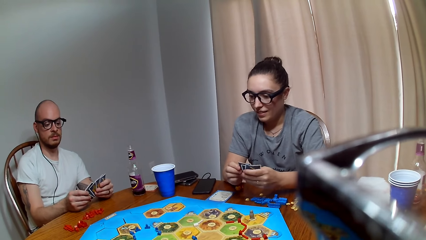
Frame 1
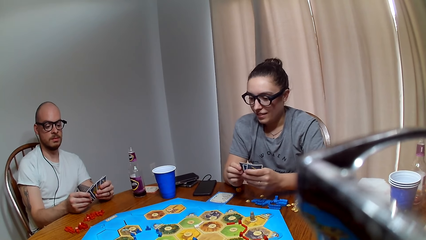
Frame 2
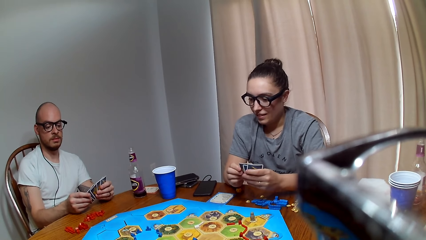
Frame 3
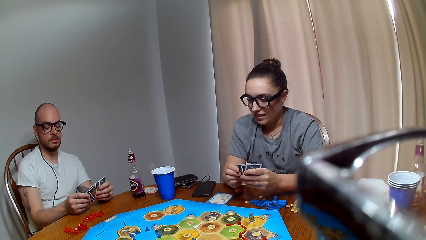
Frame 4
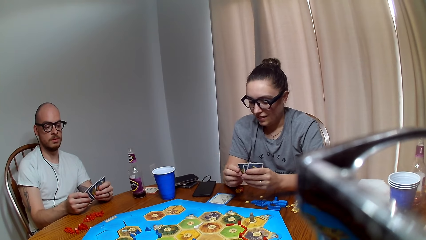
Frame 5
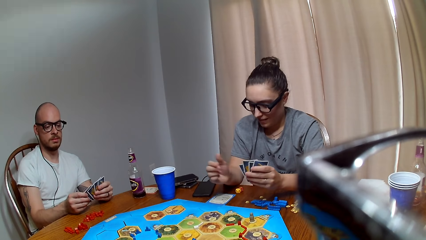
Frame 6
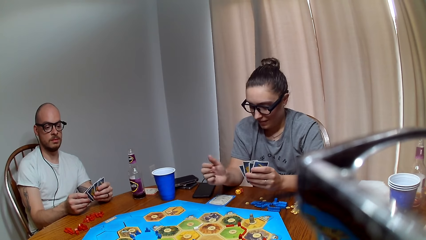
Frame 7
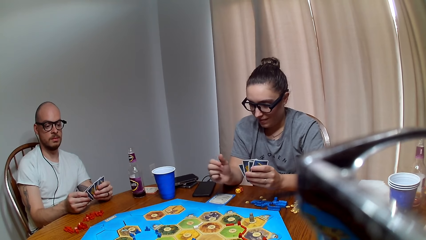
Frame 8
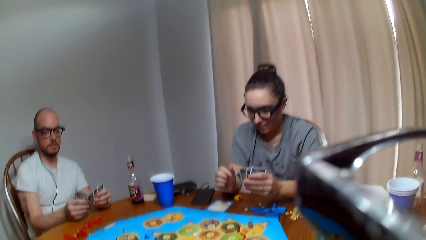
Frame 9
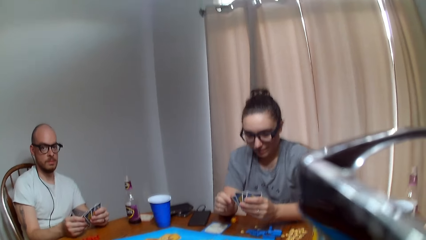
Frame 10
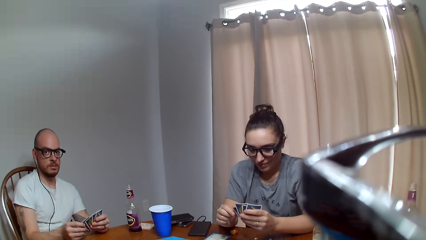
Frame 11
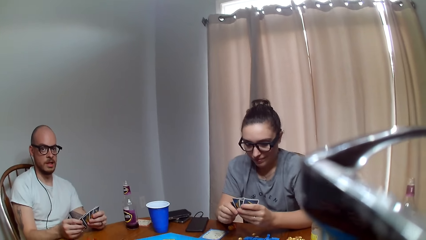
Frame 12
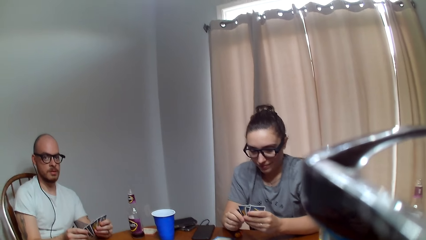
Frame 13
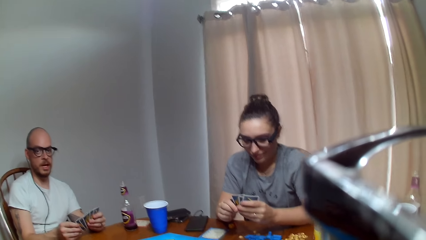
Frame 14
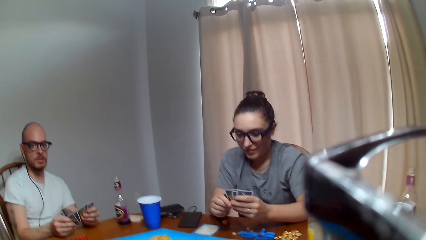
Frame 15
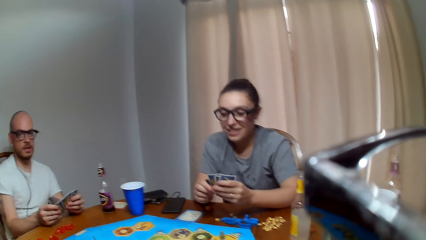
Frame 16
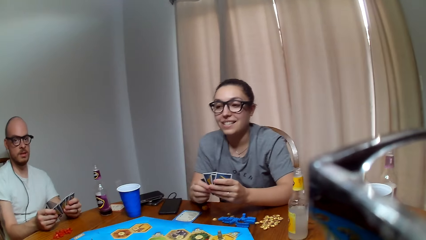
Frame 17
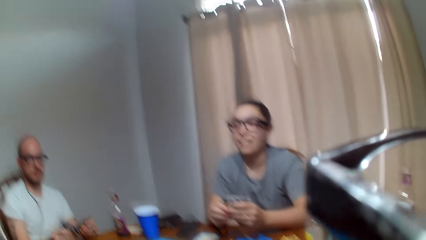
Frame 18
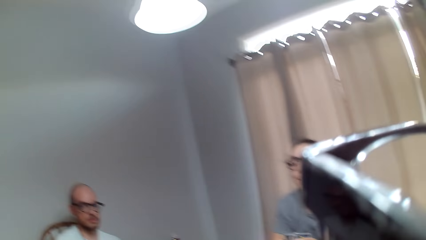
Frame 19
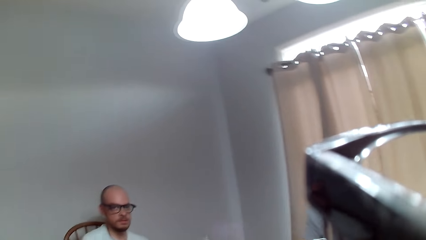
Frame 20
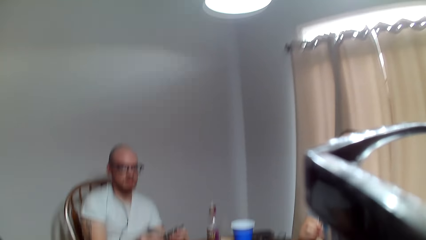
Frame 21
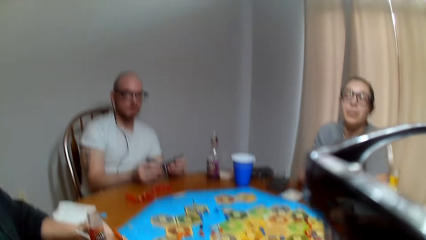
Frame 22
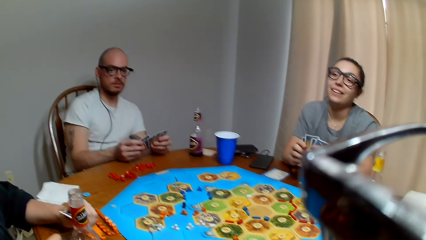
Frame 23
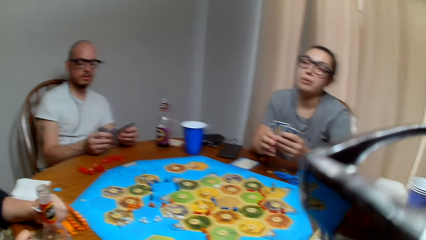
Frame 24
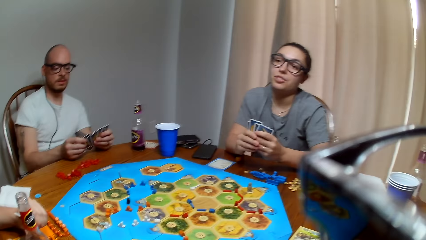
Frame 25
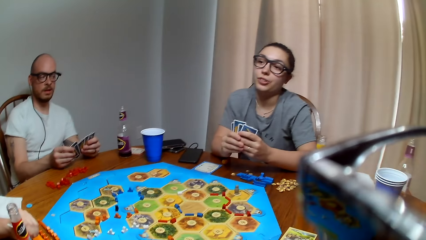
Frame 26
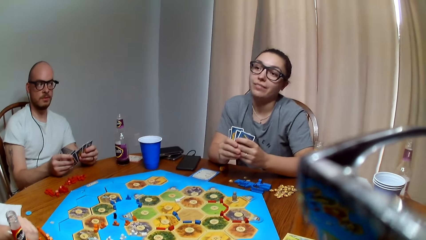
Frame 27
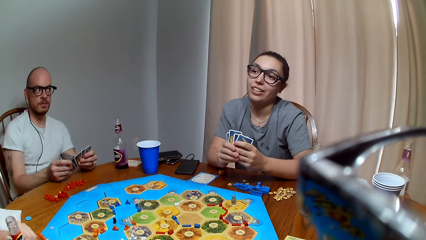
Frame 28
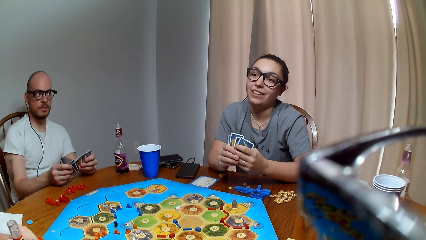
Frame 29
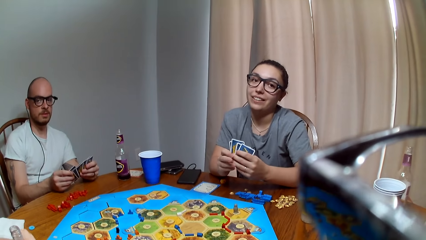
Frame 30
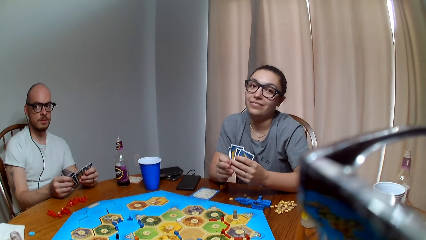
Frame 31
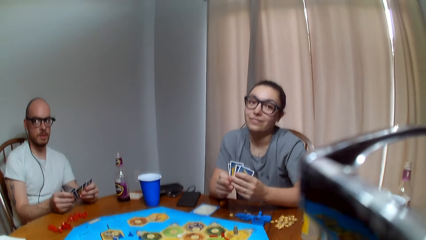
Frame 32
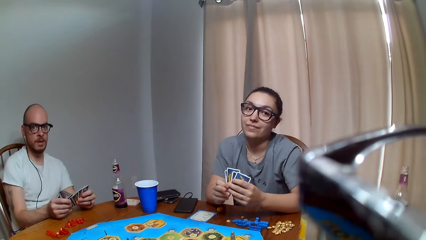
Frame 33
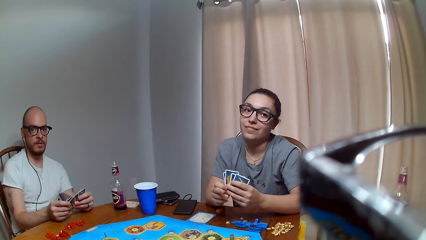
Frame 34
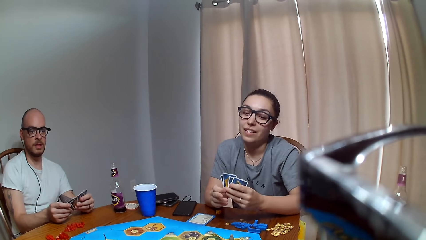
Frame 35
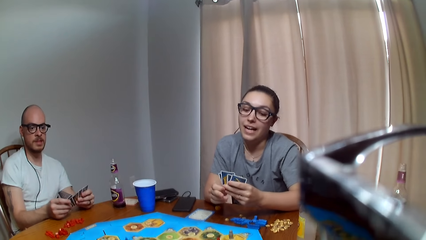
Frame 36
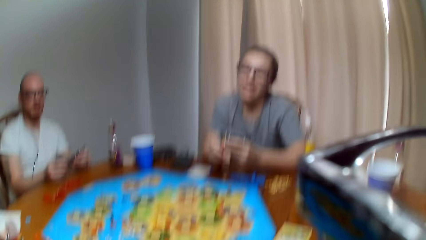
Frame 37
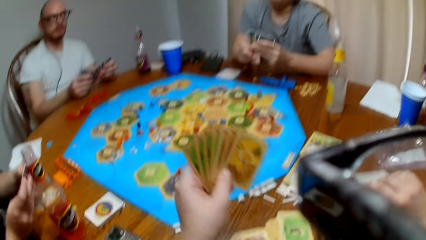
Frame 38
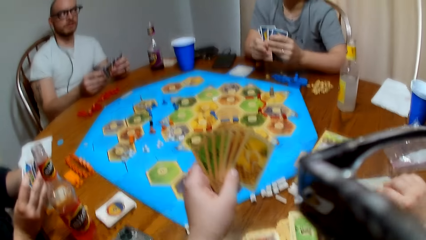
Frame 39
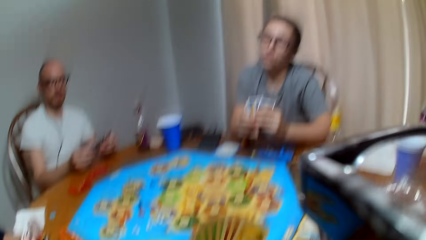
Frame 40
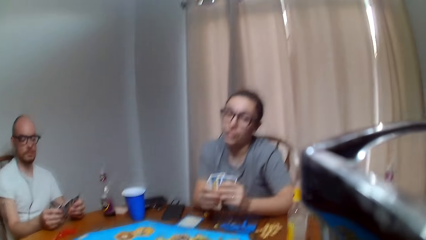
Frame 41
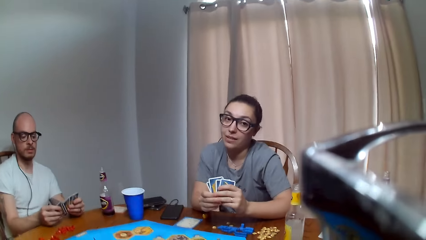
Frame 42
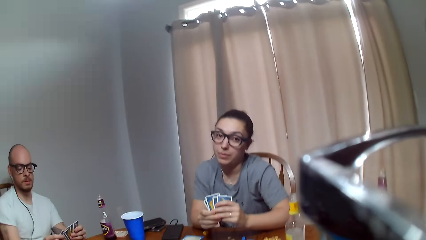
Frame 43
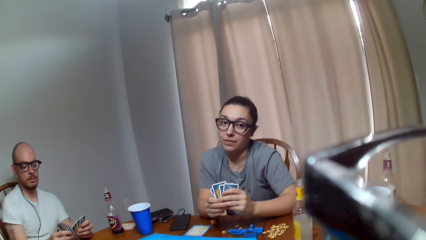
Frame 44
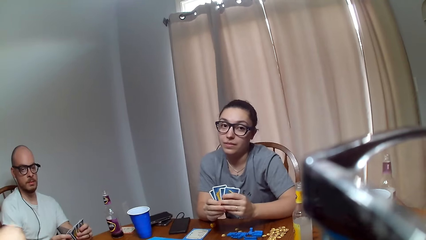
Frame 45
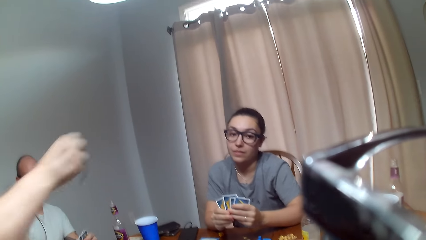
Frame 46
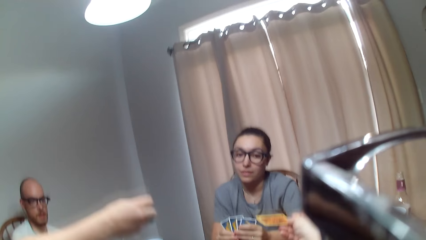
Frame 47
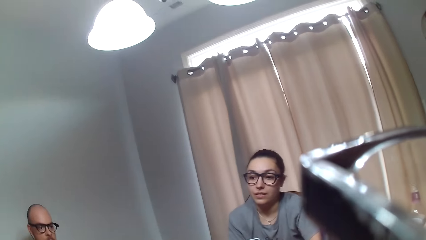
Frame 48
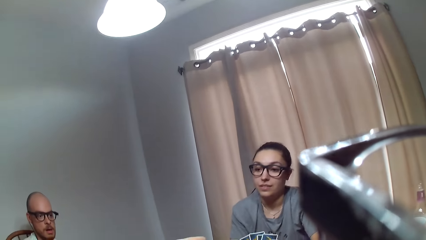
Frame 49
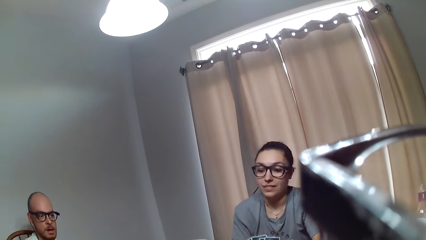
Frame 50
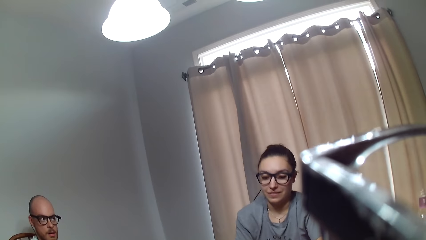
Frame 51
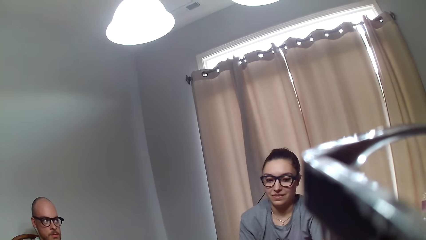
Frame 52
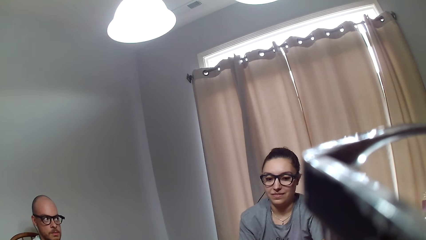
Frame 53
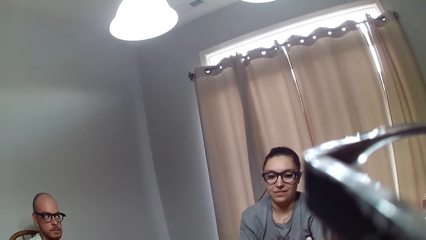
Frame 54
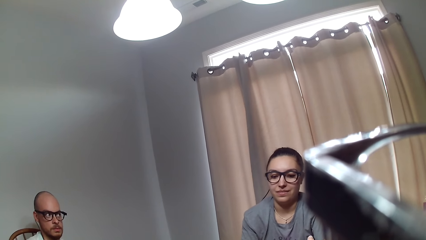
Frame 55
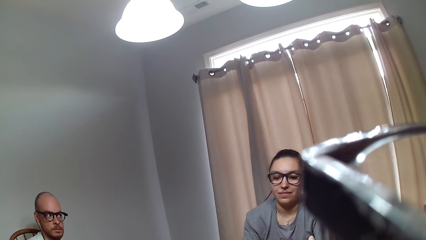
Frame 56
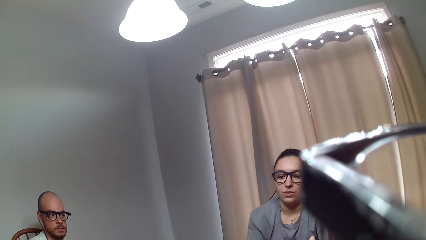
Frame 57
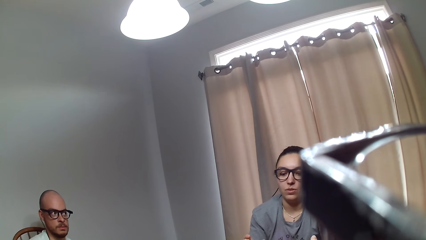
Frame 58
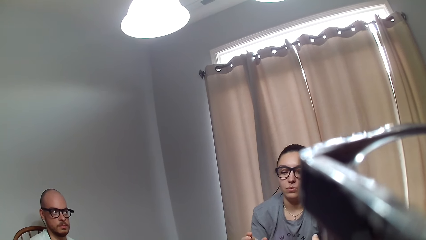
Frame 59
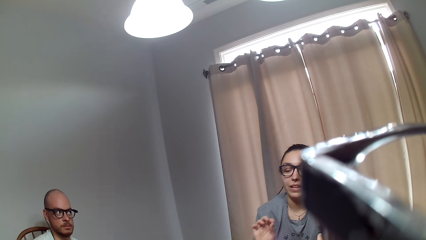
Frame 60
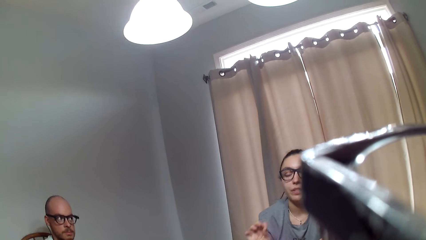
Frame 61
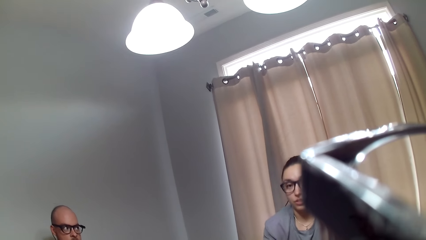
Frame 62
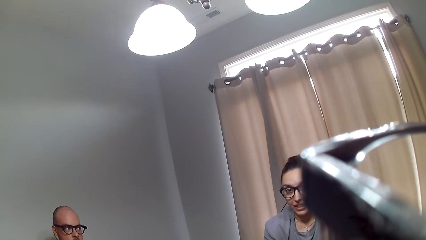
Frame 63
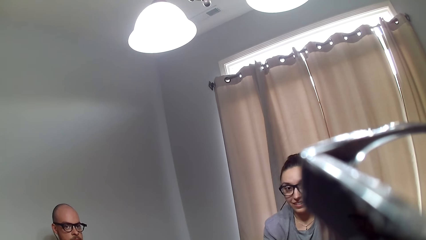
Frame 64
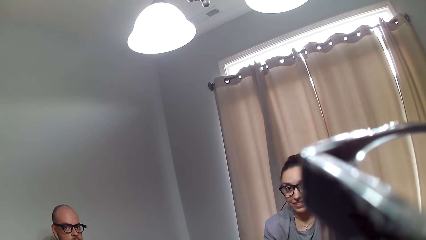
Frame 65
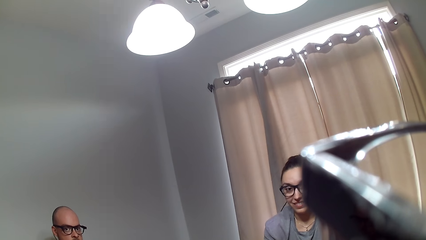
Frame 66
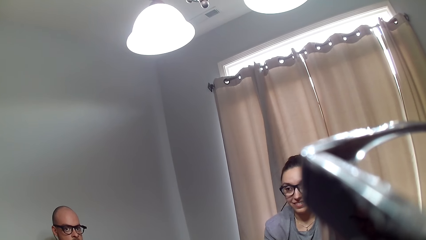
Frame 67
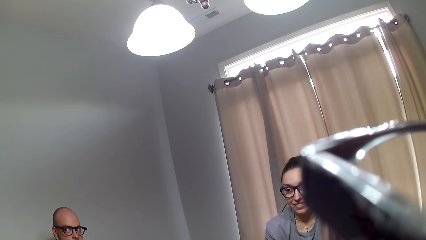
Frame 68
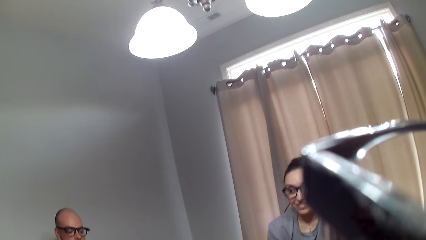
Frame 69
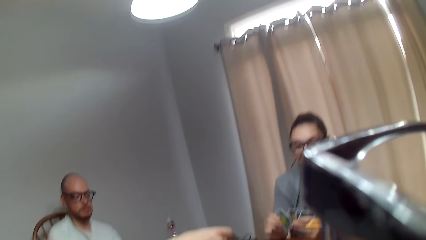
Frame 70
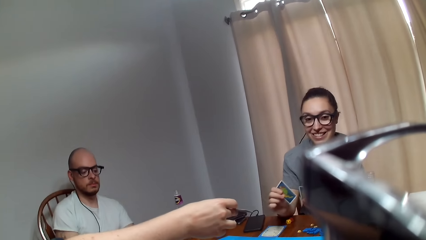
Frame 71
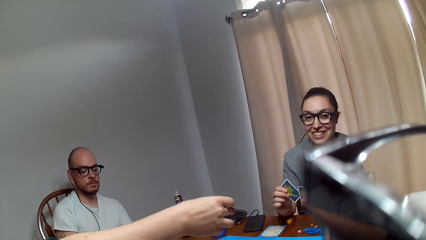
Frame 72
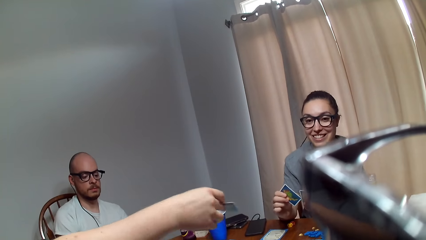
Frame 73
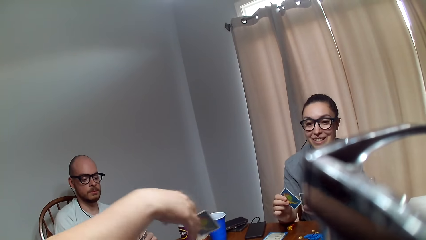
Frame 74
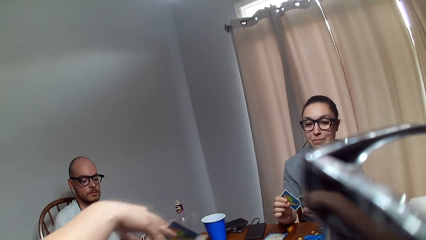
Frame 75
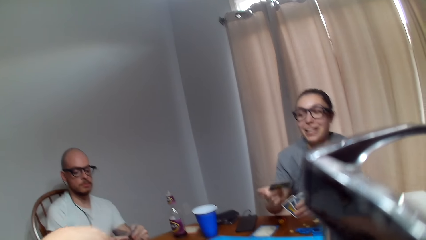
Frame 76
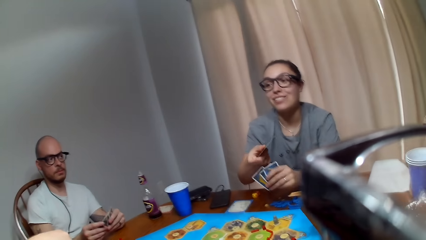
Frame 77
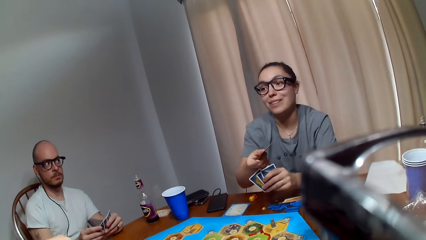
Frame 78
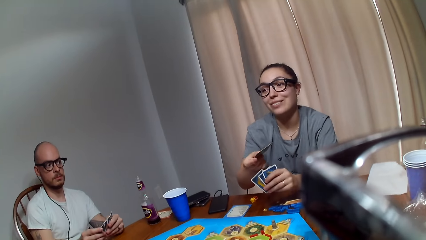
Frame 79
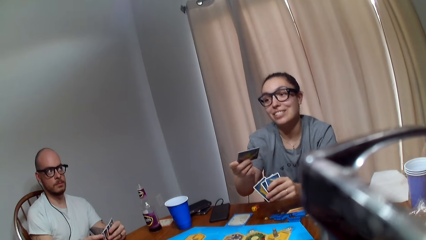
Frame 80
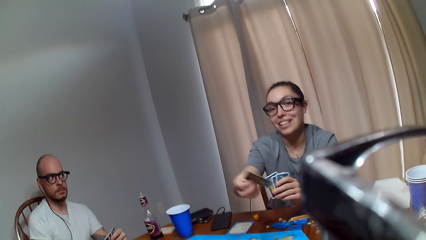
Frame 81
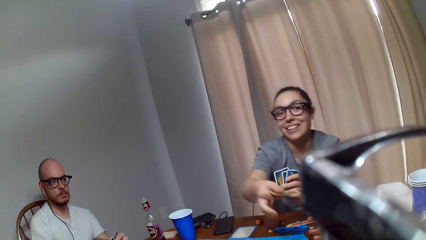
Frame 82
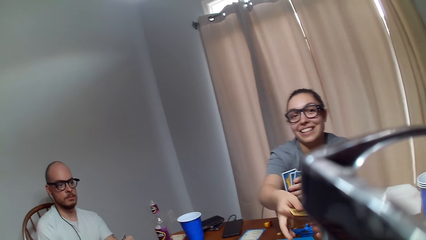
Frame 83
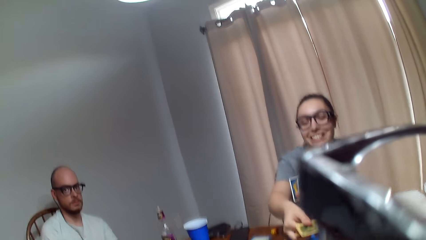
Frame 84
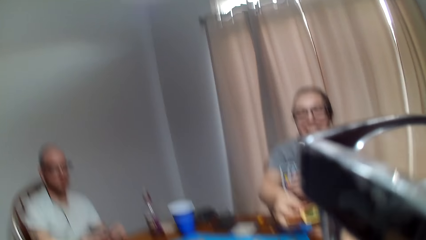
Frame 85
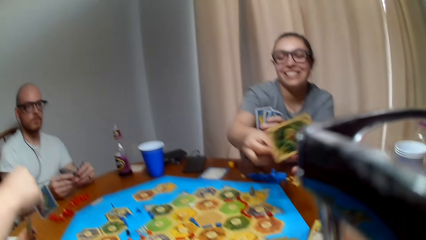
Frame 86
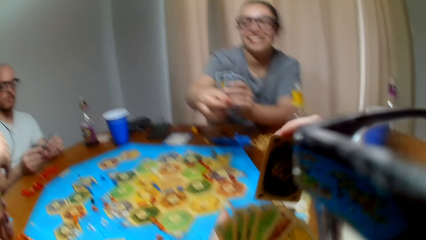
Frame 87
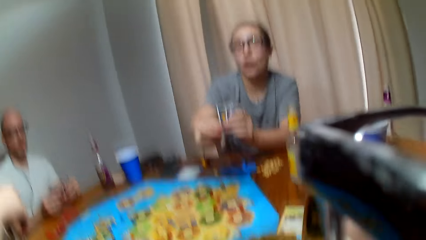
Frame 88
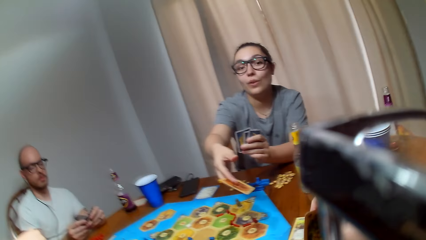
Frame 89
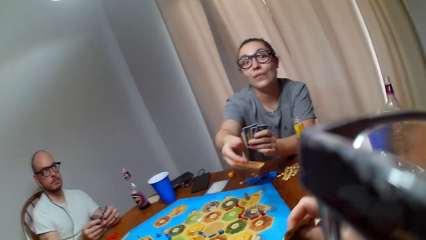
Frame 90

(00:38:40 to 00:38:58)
A man speaks to the camera wearer. A woman asks a question. The camera wearer responds to the man. They speak to the woman. The woman talks to the camera wearer. The camera wearer speaks to the woman. Another woman stretches out her hand. The first woman speaks to the camera wearer. The camera wearer responds to the first woman. The other woman hands out a card to the first woman. The first woman speaks to the other woman and hands the camera wearer a card.
